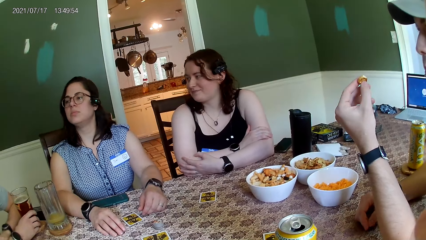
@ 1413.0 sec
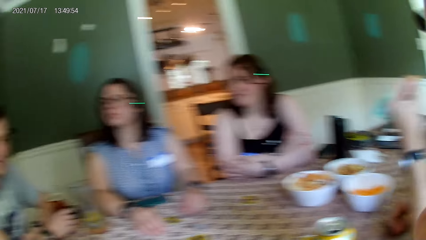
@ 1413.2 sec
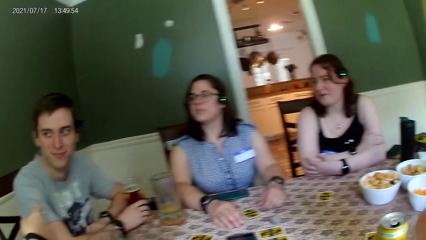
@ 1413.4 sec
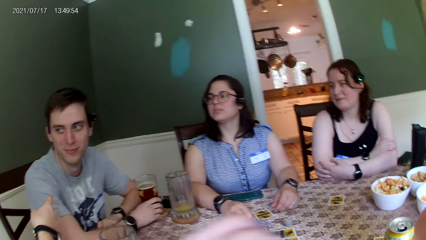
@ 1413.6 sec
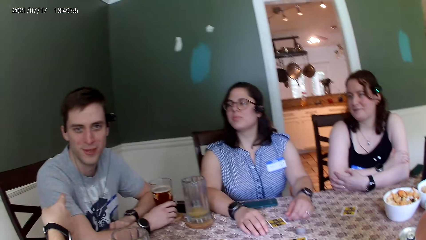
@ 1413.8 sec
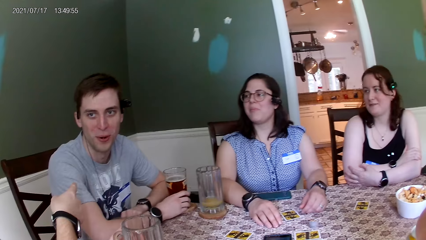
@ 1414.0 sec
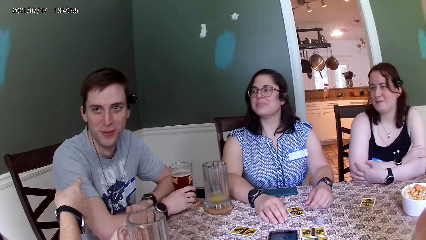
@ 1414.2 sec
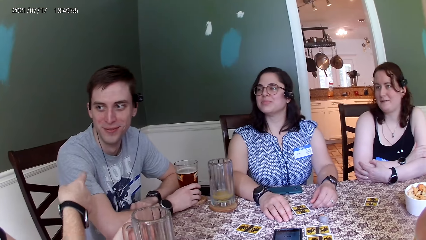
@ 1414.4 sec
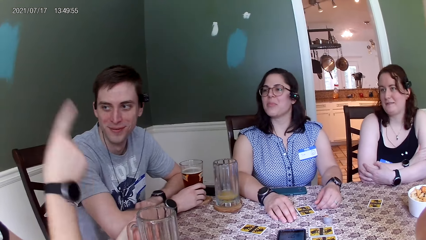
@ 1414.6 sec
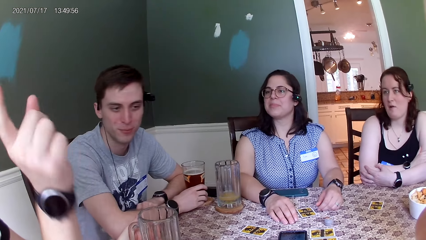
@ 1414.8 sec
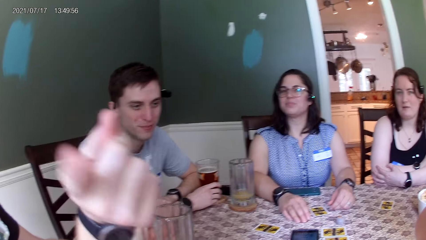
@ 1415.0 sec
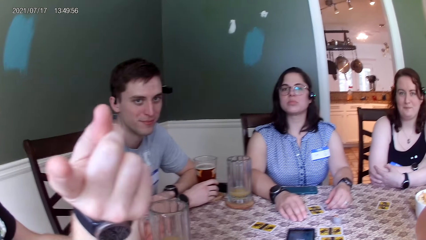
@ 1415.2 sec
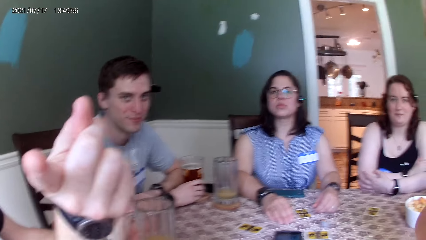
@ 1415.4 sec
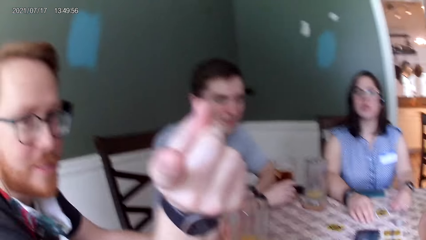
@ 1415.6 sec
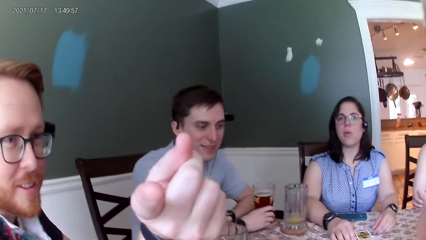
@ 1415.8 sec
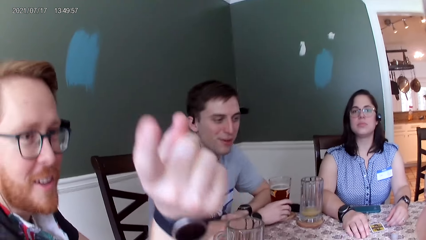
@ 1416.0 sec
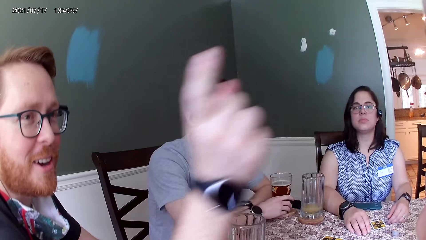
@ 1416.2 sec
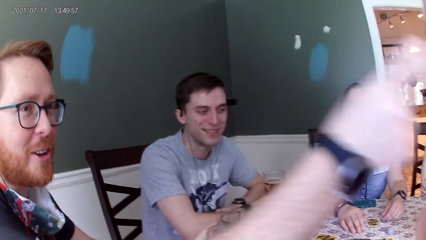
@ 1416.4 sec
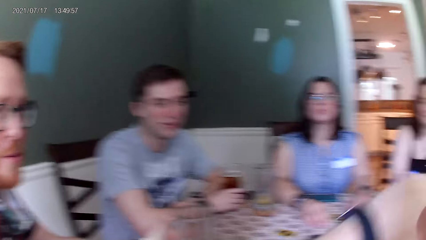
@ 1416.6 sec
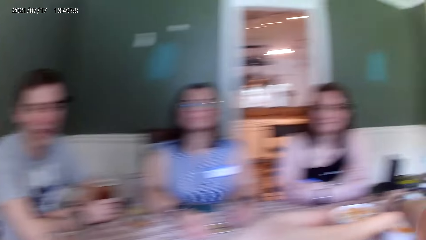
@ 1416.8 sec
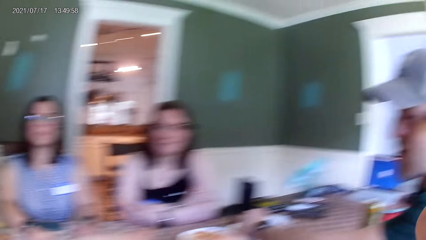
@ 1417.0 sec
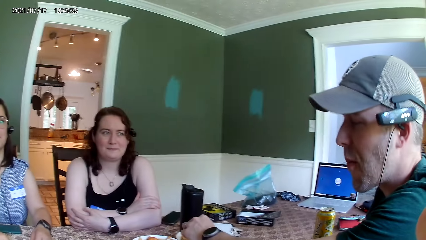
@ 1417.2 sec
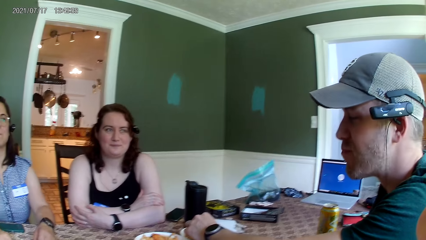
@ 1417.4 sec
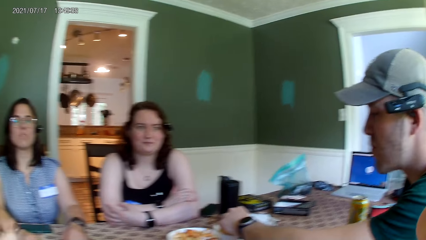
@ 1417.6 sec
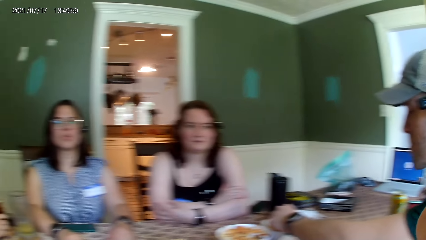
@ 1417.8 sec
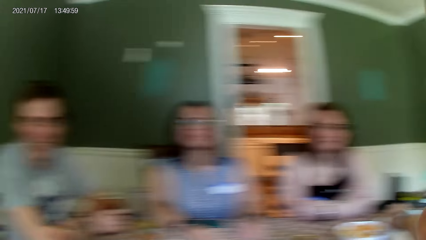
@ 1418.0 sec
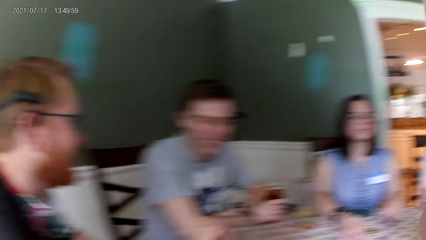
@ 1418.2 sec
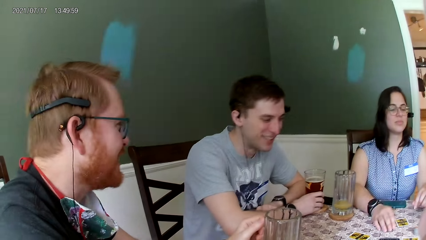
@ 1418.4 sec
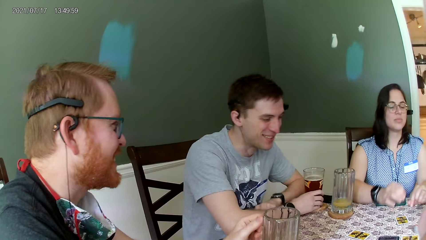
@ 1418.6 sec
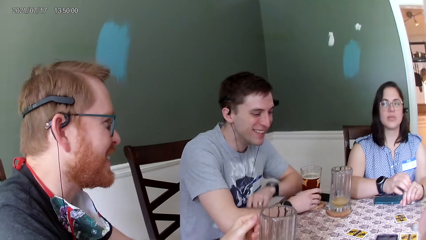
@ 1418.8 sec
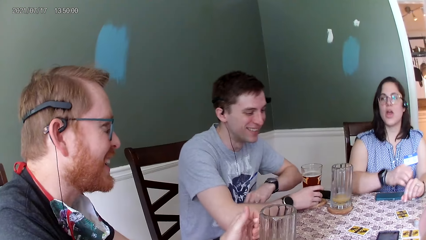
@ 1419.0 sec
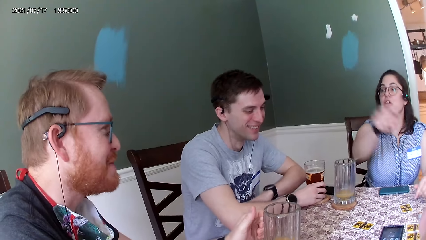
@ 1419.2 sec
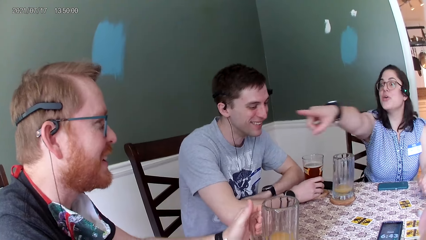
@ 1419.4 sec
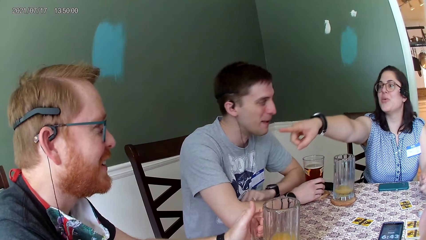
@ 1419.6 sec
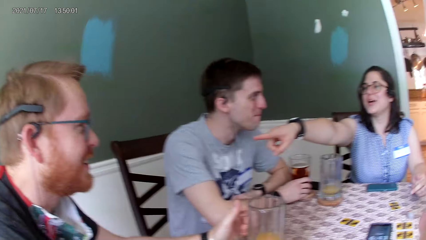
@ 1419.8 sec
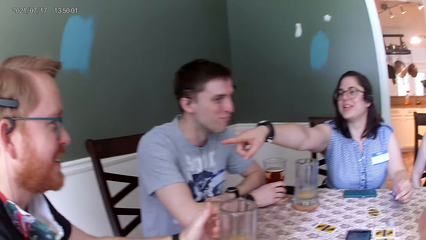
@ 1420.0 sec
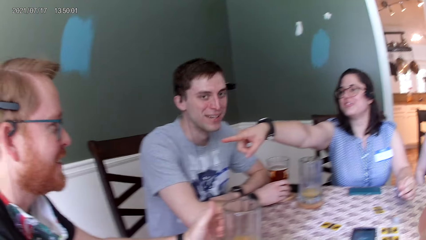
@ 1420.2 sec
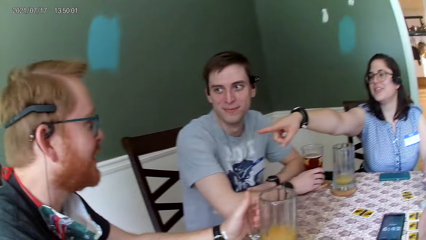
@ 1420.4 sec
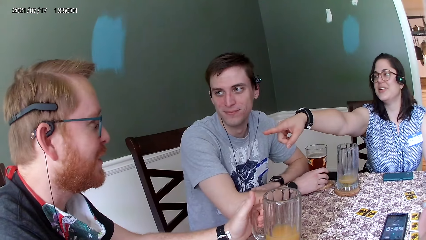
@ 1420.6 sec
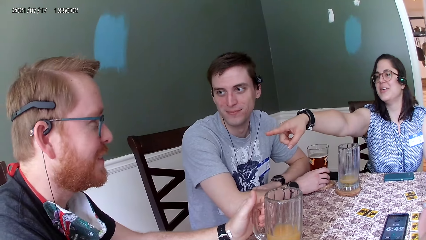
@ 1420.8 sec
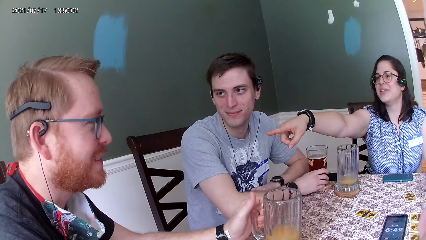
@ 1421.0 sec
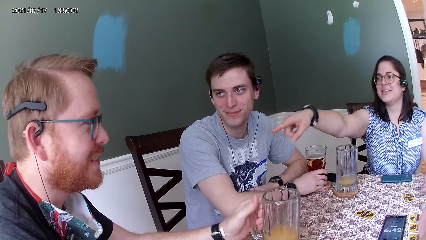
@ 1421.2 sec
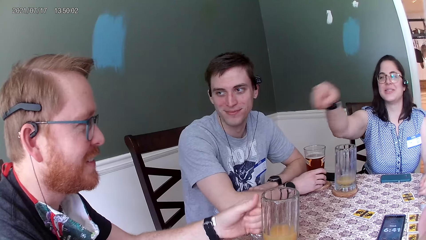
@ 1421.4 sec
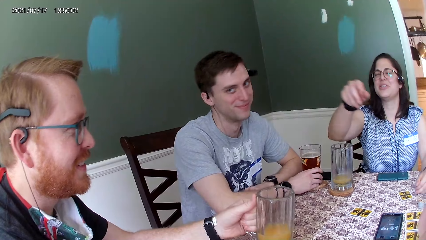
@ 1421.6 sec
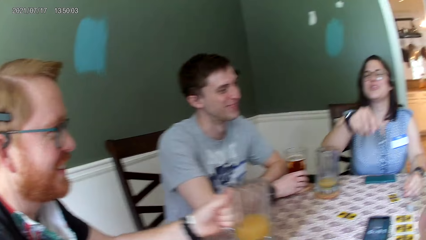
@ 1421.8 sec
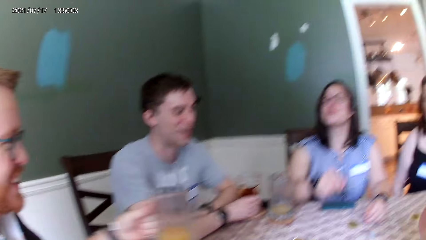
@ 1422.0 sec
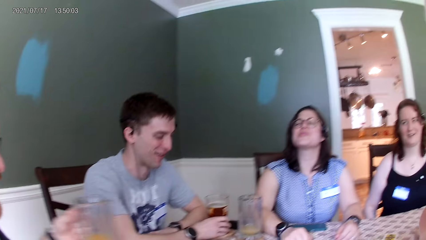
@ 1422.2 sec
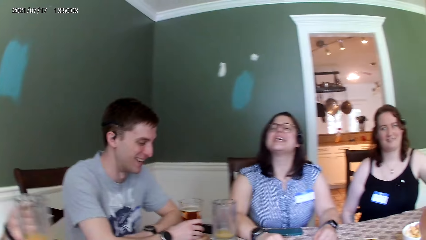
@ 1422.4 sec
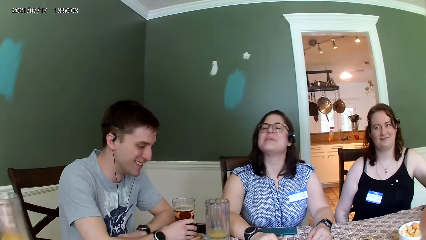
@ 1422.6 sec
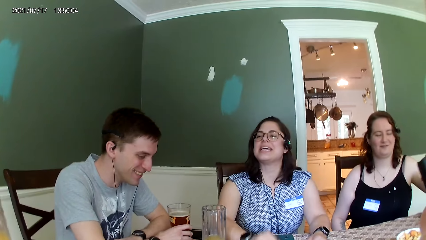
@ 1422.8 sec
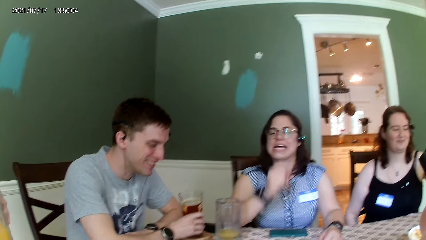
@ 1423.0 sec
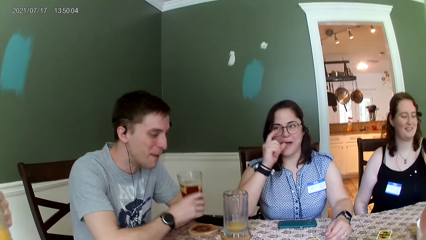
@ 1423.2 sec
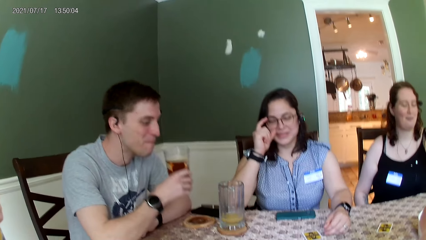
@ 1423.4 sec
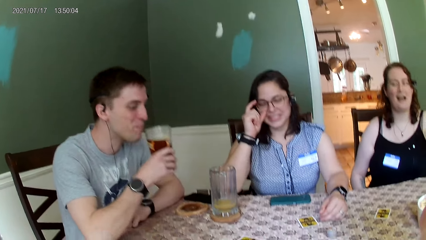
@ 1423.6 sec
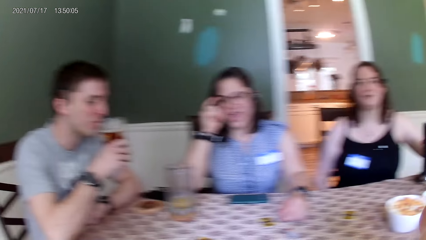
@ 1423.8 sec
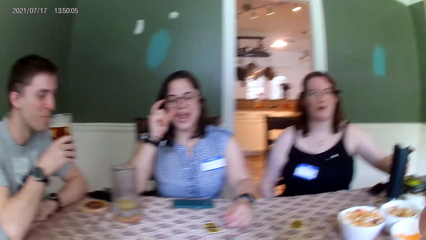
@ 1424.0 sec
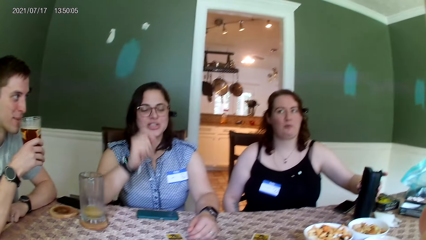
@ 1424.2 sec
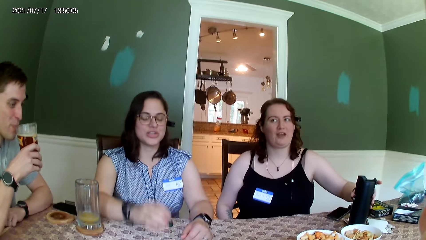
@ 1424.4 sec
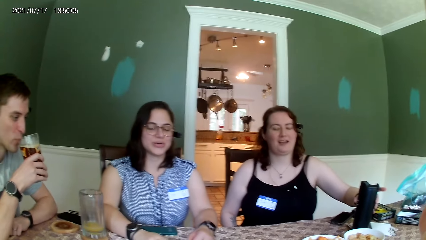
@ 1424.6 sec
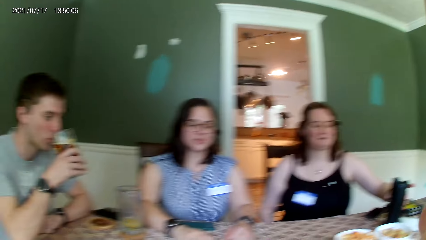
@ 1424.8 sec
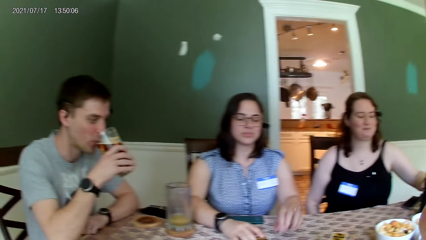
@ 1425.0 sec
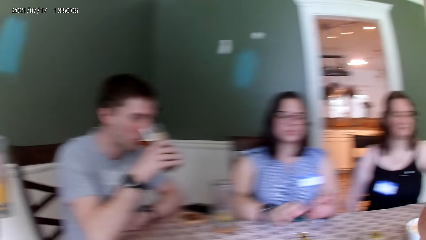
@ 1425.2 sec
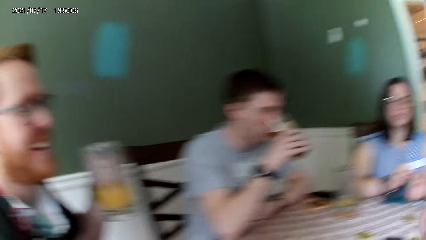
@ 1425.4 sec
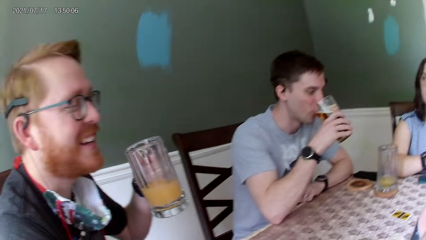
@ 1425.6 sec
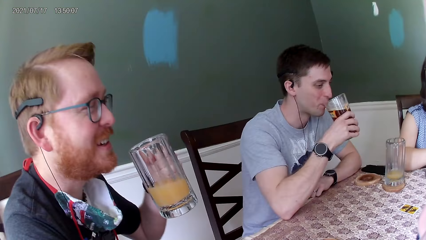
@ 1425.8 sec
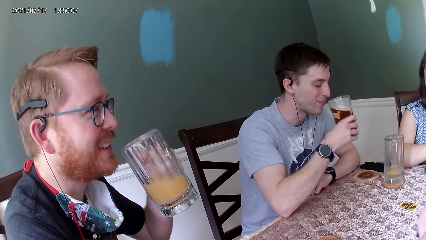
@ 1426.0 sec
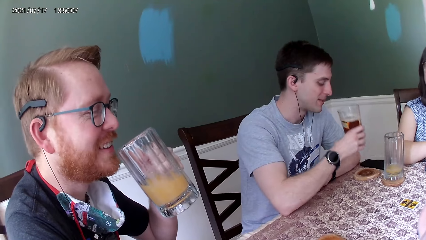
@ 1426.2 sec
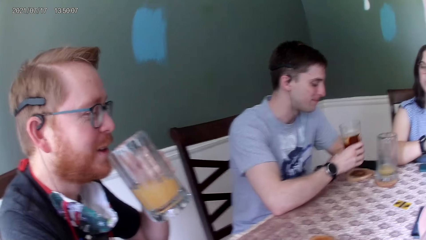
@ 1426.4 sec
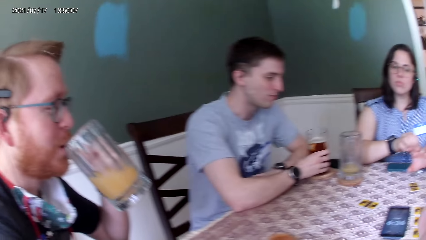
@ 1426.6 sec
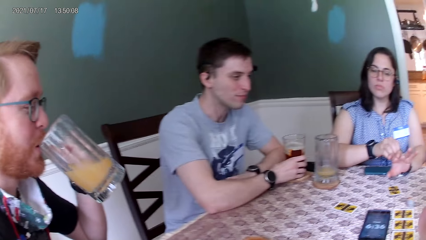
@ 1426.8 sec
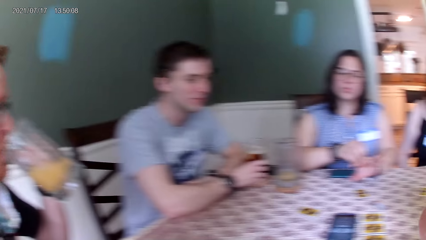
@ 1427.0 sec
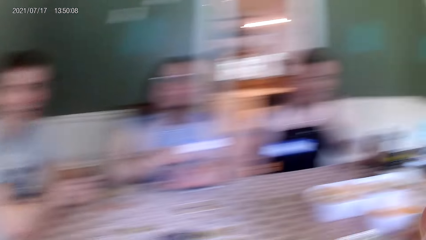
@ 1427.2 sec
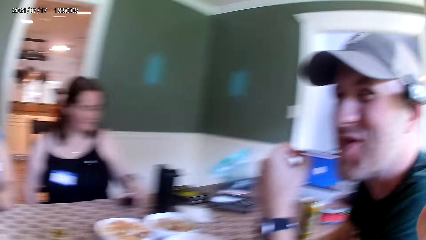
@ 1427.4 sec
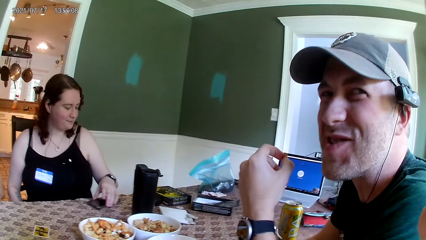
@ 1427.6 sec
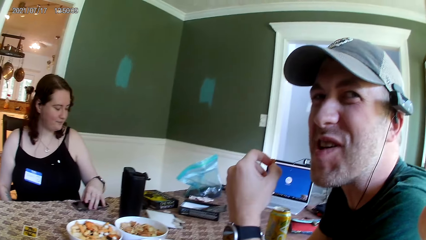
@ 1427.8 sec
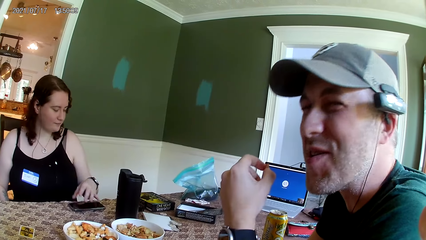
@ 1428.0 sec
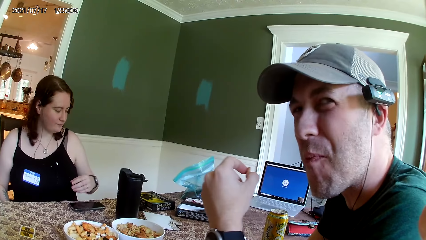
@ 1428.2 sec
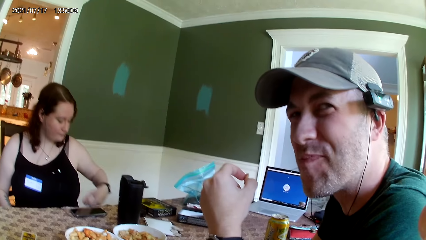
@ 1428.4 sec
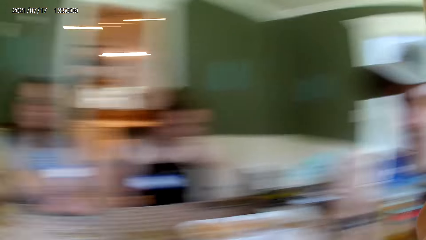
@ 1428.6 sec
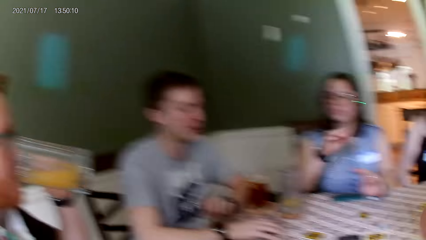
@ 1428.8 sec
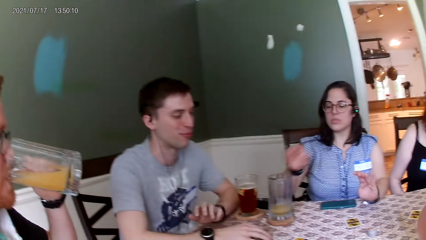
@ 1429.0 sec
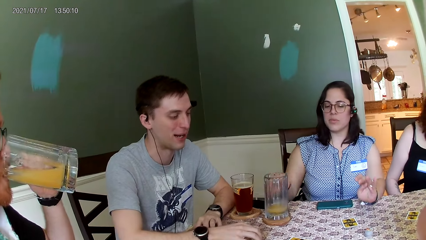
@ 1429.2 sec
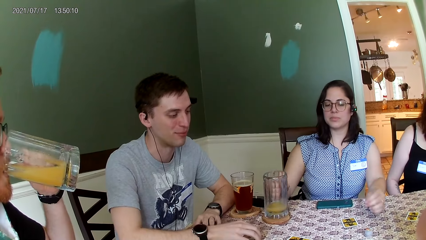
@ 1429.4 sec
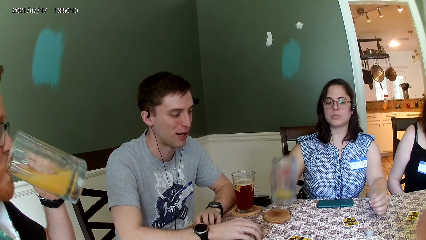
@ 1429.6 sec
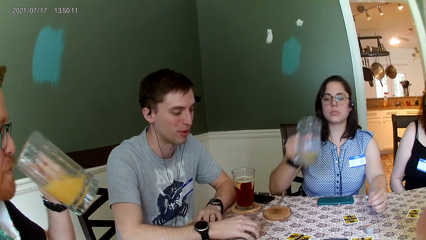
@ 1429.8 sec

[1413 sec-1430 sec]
The camera wearer looks at a person. They look at another person, look at a third person and look at a fourth person. They look at the third person, look at the first person and listen to the first person. They look at the third person. A man picks the tumbler from the table with his left hand. The camera wearer looks at the first person. Another man picks the tumbler from the table with his right hand. The camera wearer listens to the first person. The other man drinks beetroot juice from the tumbler in his left hand. The camera wearer looks at the third person. The other man drops the tumbler on the table with his right hand. The first man drinks orange juice from the tumbler in his left hand. A woman adjusts a phone on the table with her left hand. The camera wearer looks at the fourth person. Another woman picks a tumbler from the table with her right hand.
